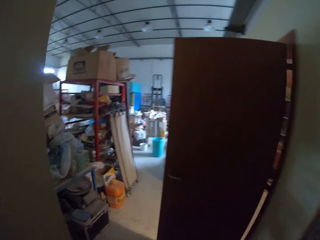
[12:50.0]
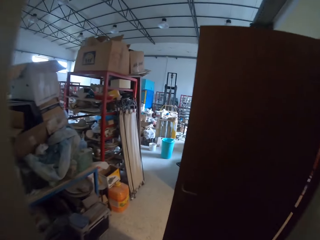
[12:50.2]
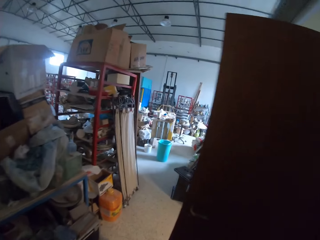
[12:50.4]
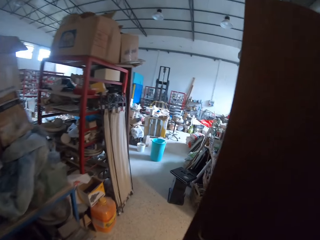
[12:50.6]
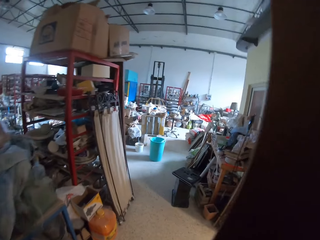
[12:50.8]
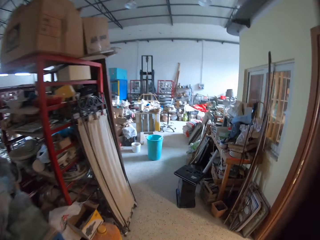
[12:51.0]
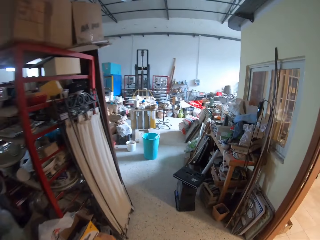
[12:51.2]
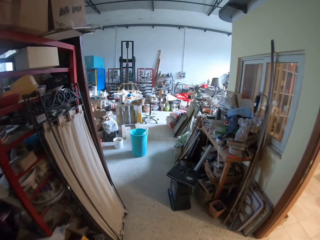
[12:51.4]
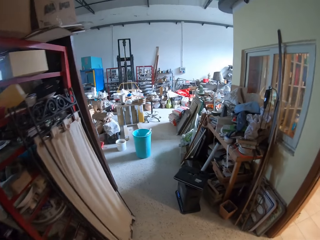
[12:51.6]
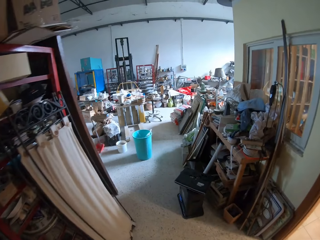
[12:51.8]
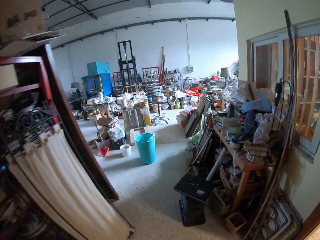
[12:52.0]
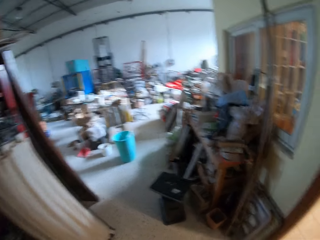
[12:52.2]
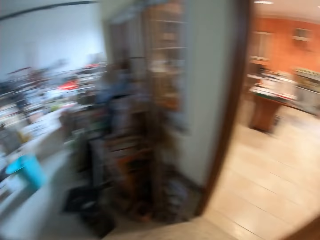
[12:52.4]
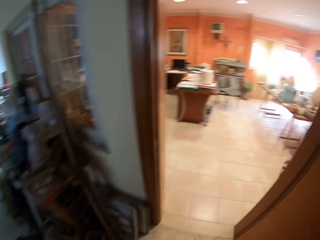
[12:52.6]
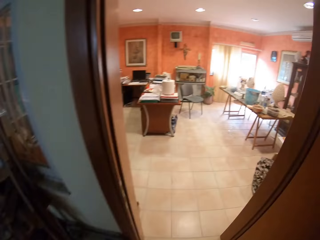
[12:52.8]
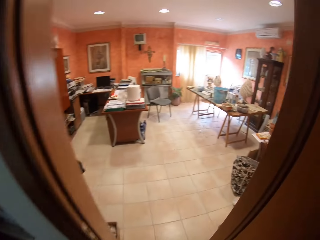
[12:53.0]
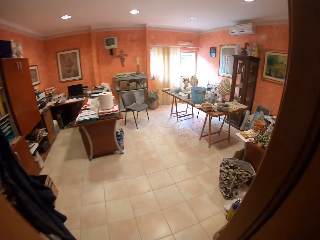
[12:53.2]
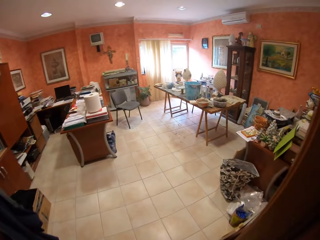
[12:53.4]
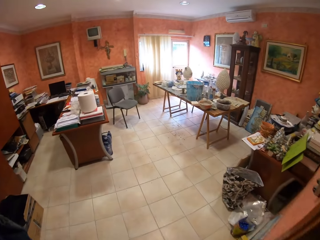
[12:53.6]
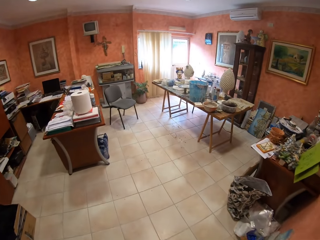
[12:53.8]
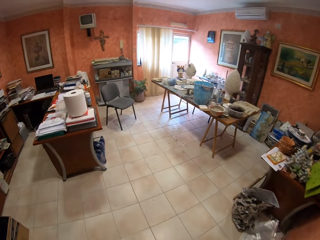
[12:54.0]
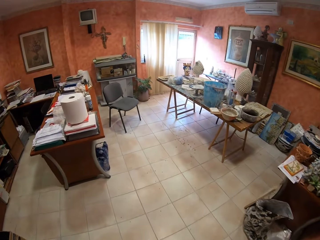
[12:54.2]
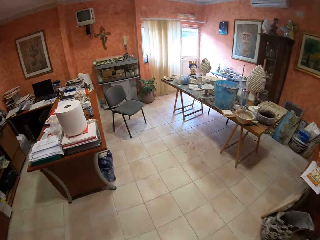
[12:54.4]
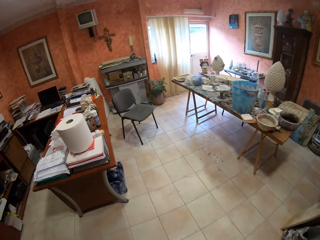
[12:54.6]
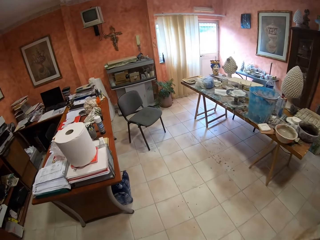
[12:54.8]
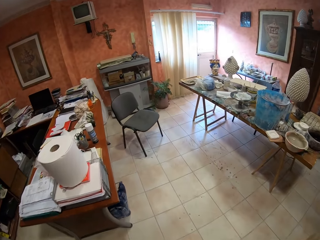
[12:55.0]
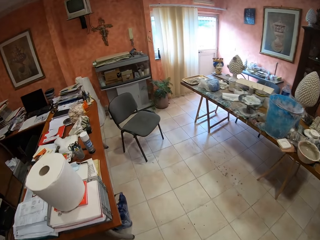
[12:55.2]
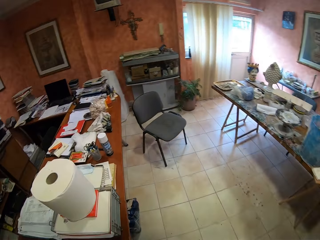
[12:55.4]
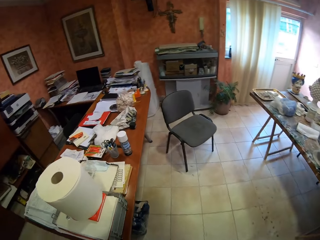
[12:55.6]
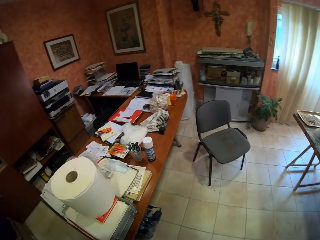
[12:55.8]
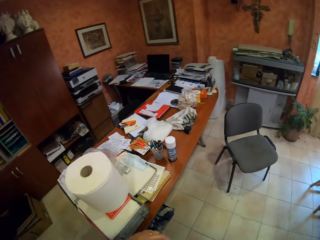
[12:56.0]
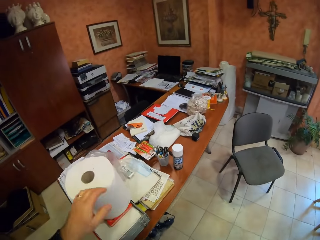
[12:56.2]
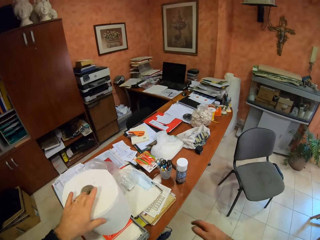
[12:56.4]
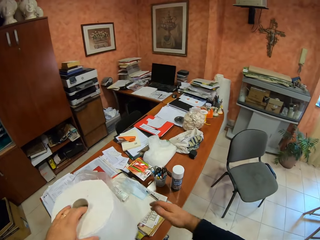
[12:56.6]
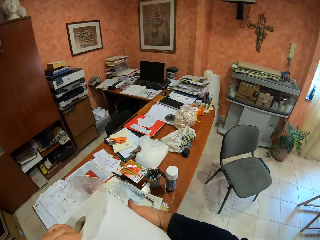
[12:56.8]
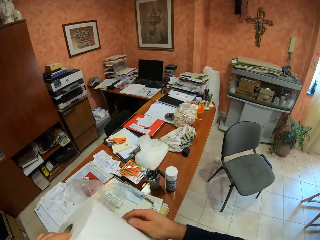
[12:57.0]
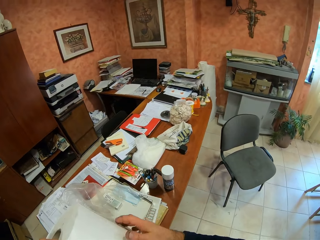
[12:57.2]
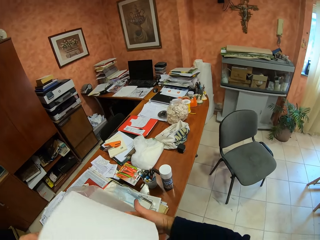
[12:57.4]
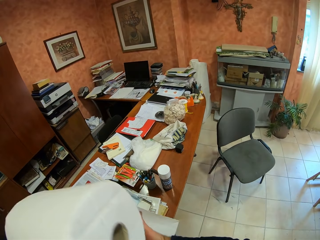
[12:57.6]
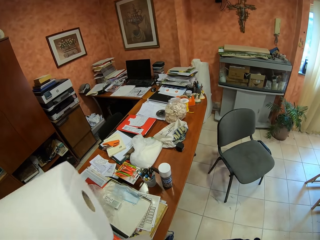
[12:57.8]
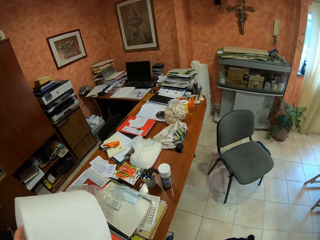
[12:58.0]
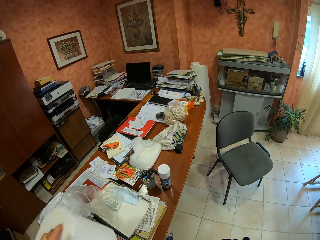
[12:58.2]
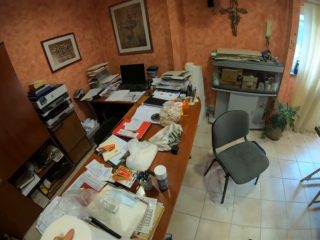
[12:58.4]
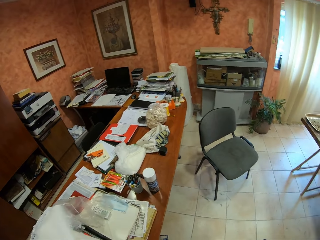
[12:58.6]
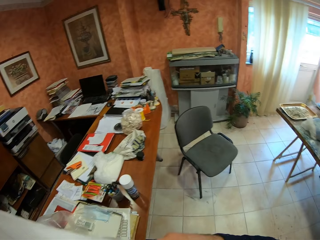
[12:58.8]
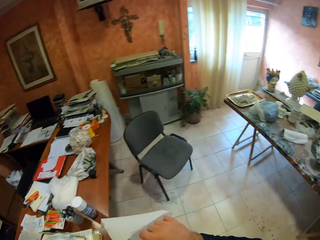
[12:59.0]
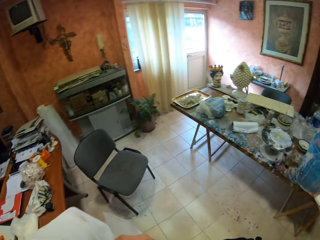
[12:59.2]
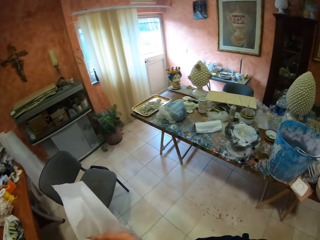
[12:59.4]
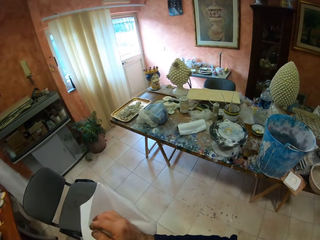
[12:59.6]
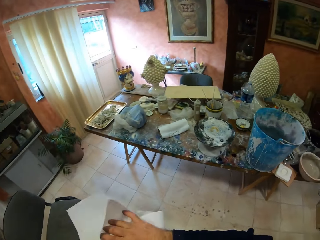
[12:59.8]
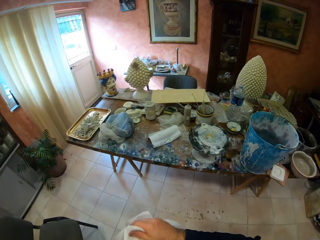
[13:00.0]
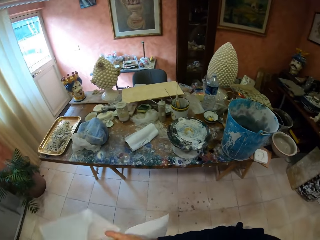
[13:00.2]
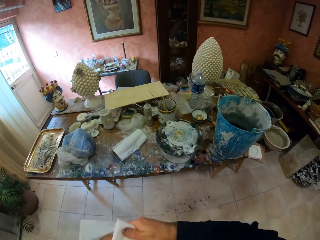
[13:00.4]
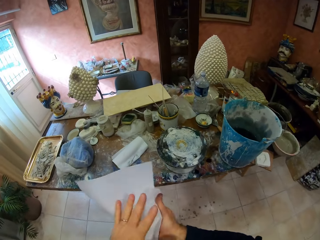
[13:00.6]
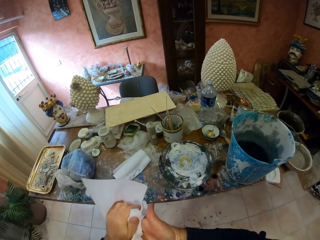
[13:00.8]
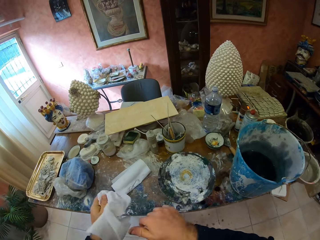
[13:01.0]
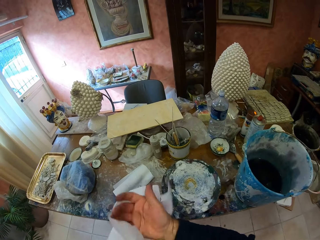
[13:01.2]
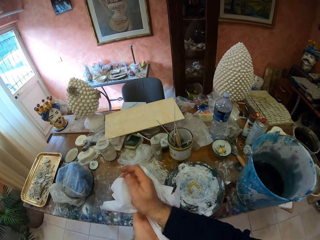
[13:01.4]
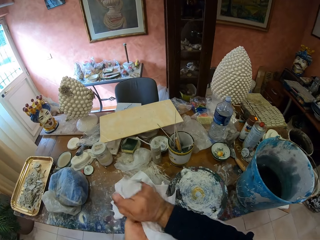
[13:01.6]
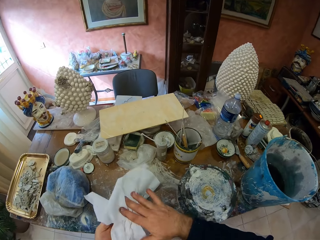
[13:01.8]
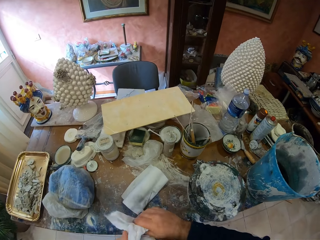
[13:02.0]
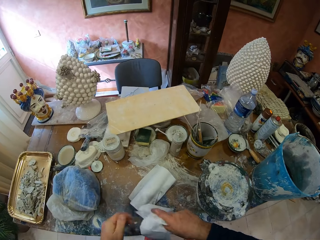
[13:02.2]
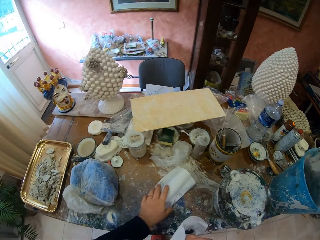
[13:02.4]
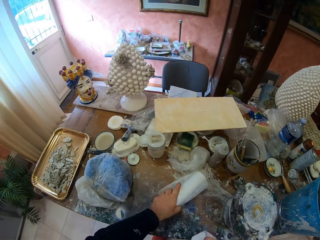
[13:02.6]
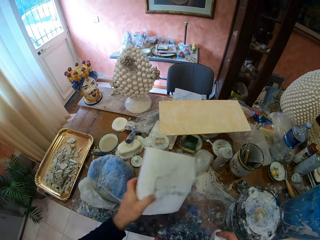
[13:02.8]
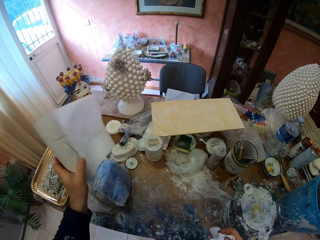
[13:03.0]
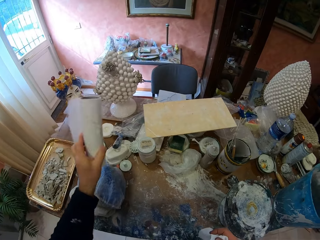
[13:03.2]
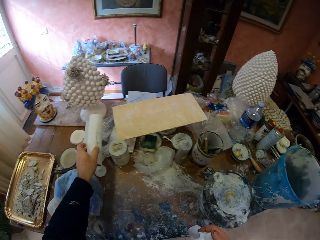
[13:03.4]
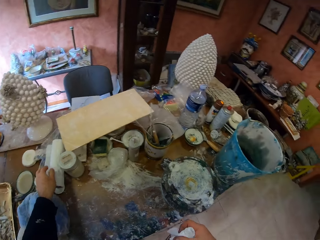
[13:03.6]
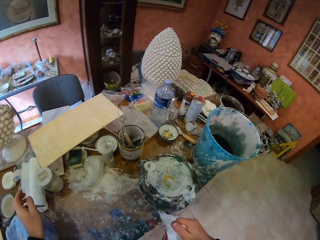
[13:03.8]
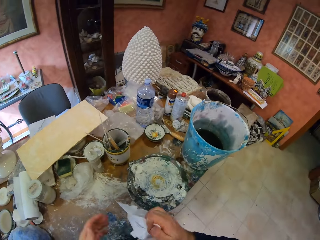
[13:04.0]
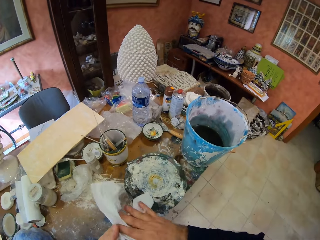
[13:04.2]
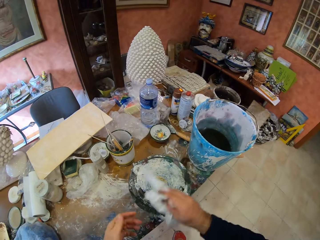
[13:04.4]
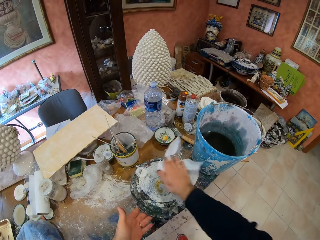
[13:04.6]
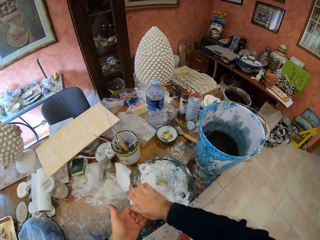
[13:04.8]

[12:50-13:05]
The camera wearer takes a serviette roll. They cut the tissue paper, unwrap the serviette roll, wipe the hands with the serviette and walk around the room. They take the serviette roll again. They move the tissue roll and put the serviette roll on the table.

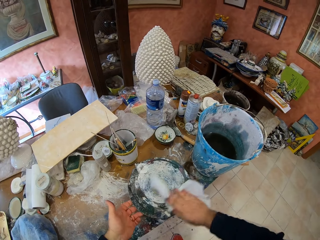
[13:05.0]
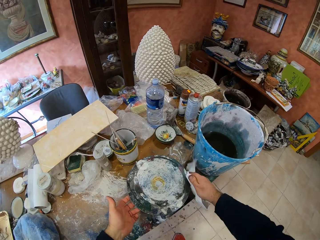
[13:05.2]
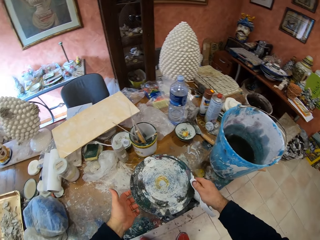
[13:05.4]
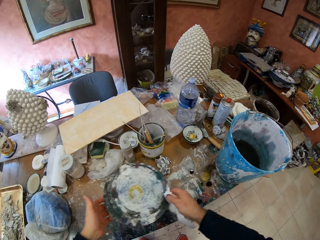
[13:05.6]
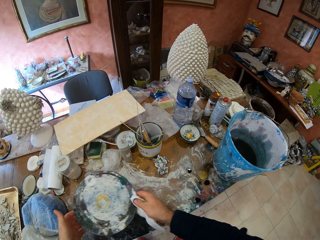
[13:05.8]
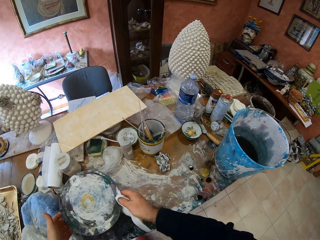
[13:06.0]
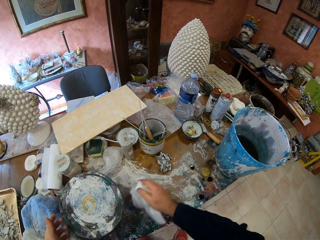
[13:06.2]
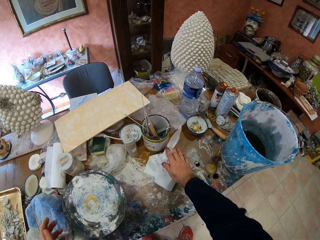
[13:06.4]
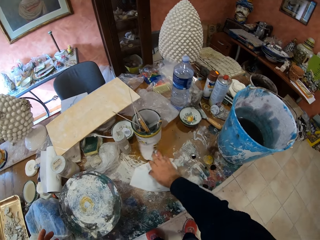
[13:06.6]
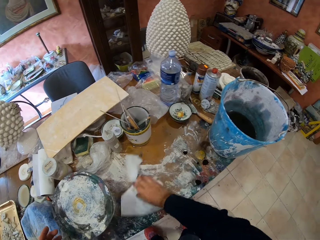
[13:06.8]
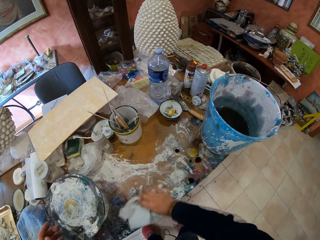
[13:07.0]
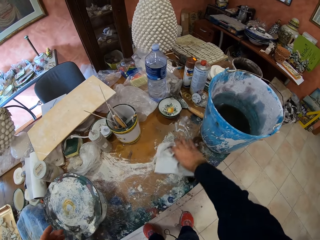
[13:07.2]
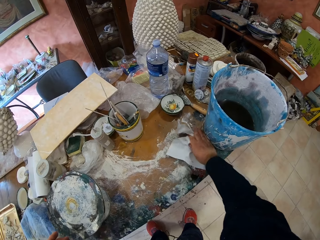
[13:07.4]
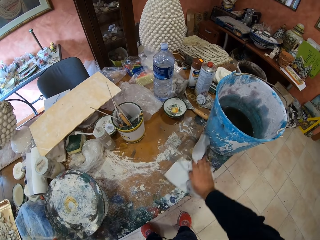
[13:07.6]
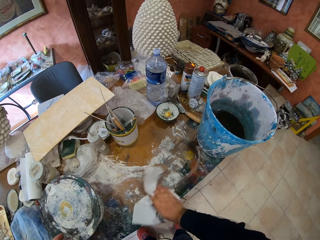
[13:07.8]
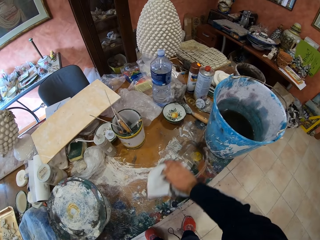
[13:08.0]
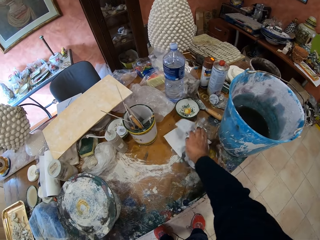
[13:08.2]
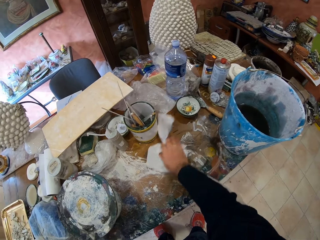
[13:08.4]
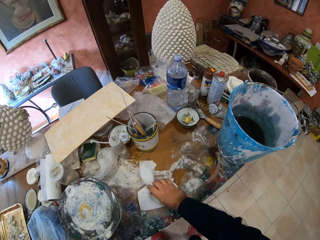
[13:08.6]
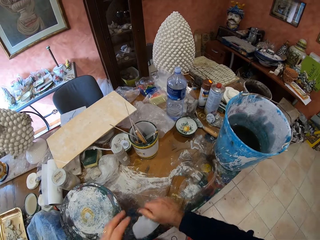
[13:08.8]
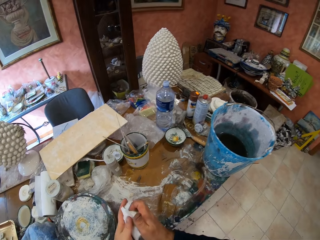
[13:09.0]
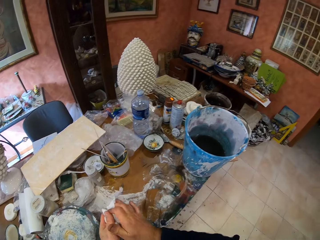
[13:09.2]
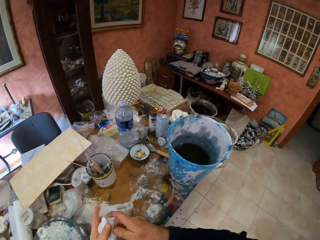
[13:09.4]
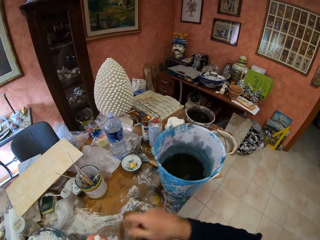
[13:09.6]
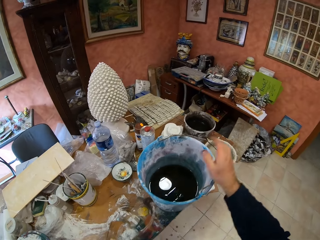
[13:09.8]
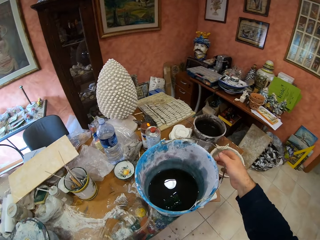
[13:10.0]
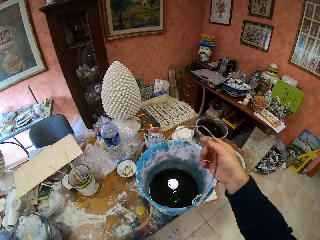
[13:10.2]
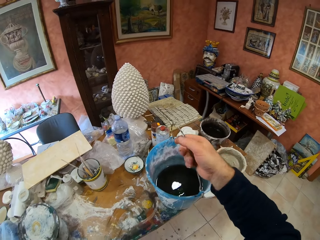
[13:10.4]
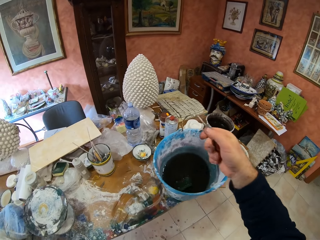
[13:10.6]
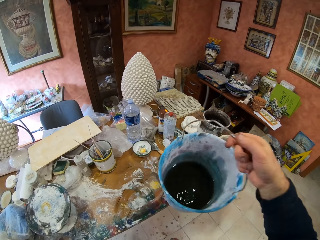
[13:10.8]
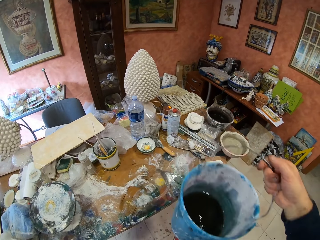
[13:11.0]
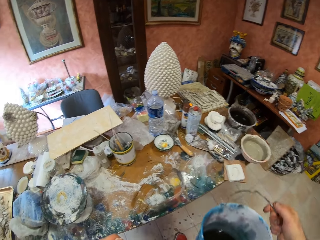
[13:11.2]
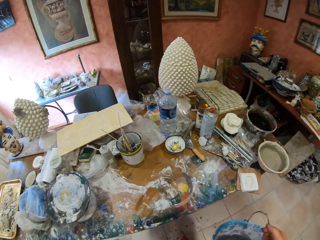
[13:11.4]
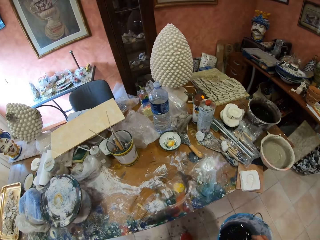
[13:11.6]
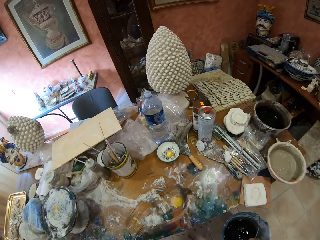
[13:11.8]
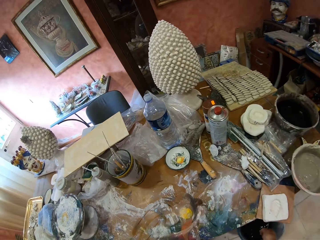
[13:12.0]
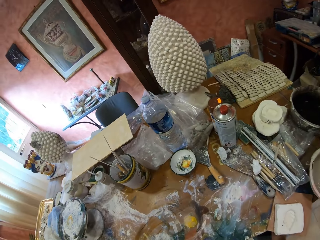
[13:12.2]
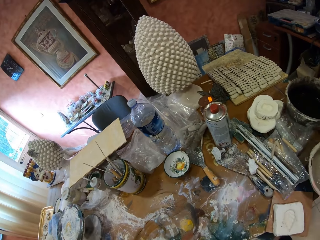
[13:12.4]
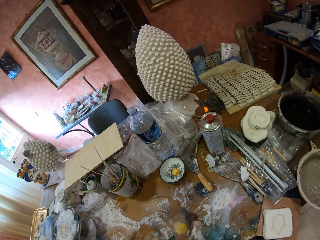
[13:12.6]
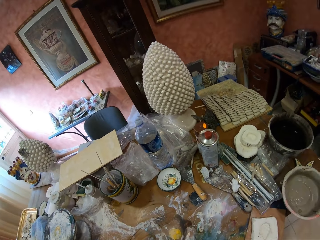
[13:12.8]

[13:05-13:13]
The camera wearer wipes the stand. They move the stand on the table. They wipe the table with the serviette. They fold the serviette and wipe the hands. They take a bucket and put the bucket under the table.
